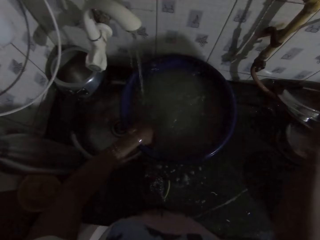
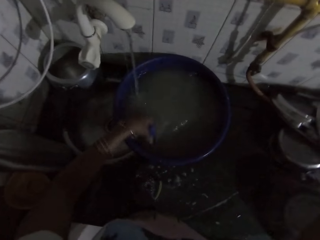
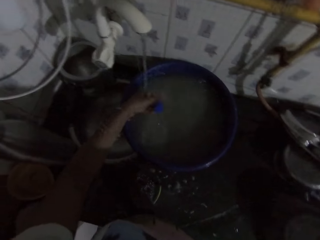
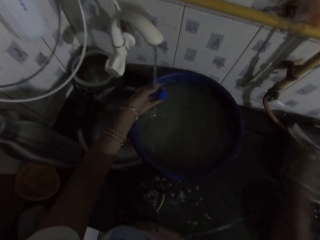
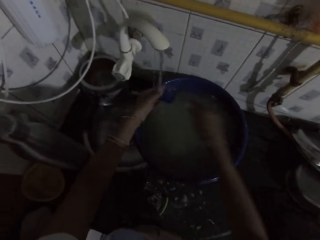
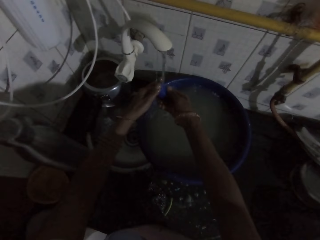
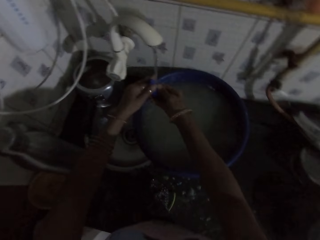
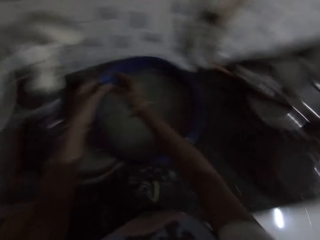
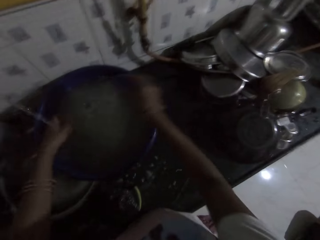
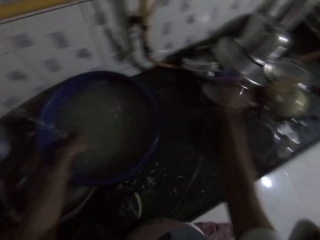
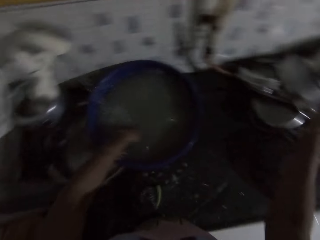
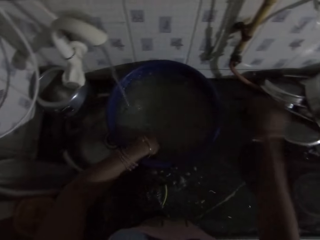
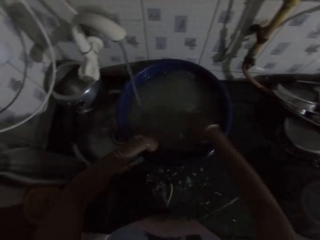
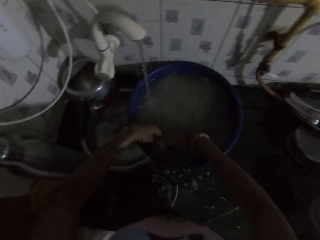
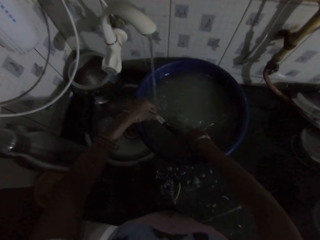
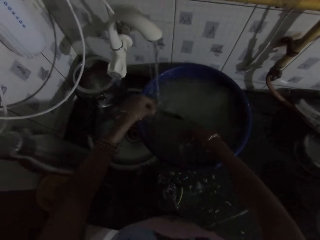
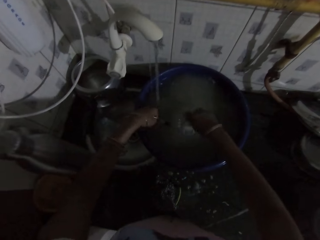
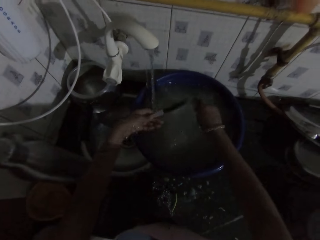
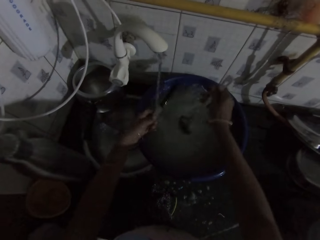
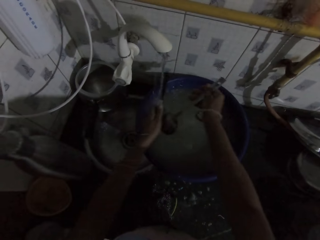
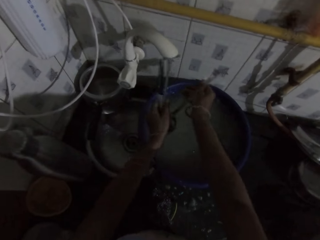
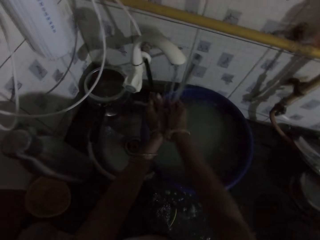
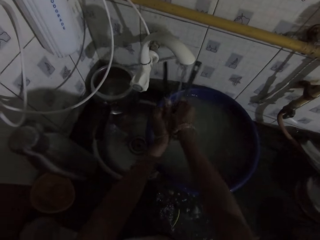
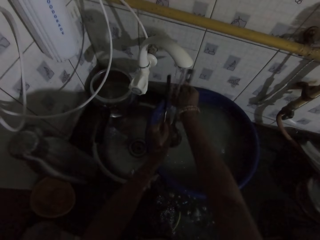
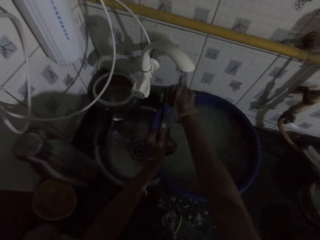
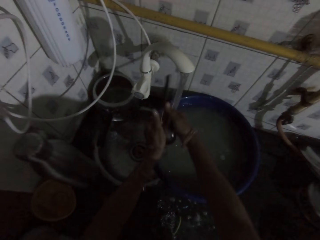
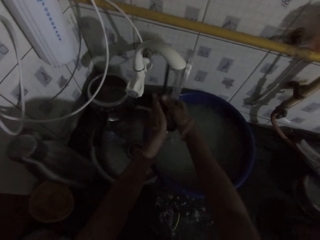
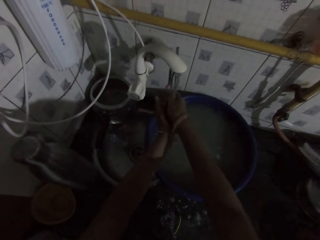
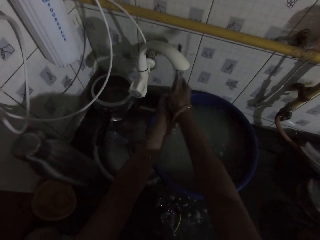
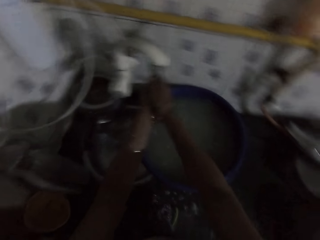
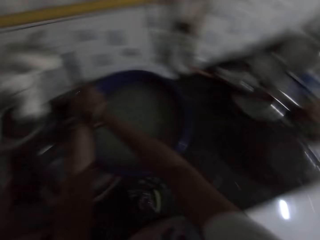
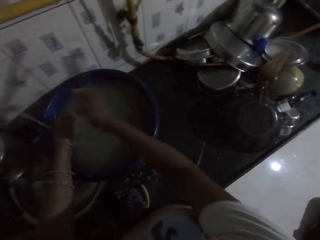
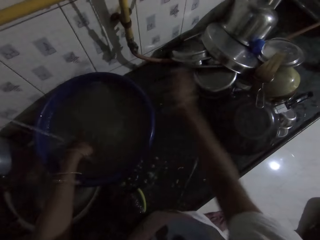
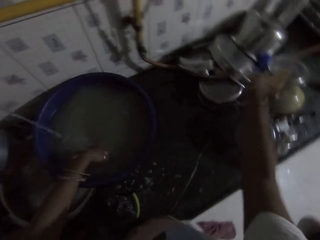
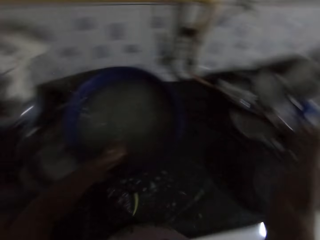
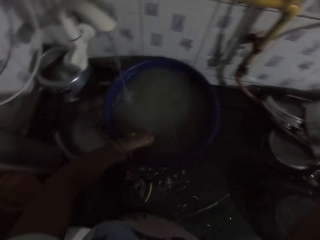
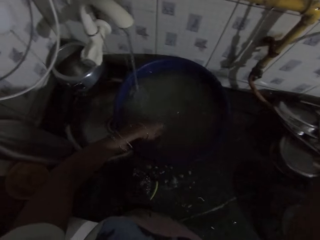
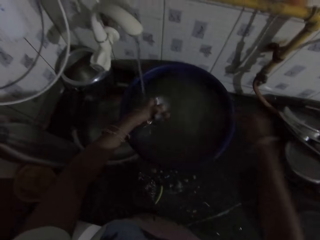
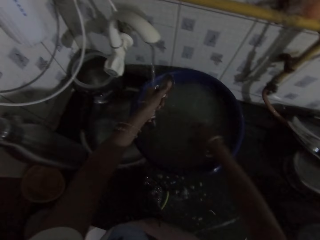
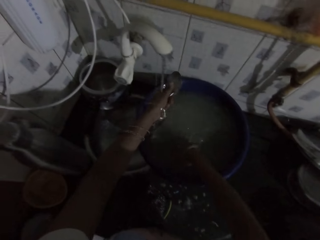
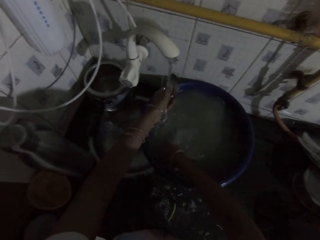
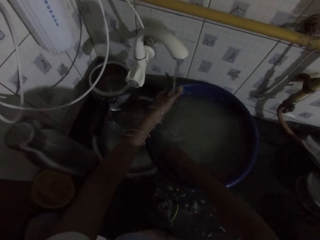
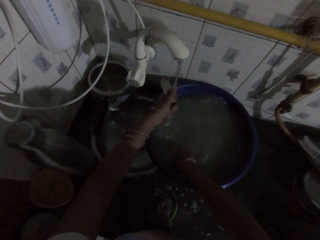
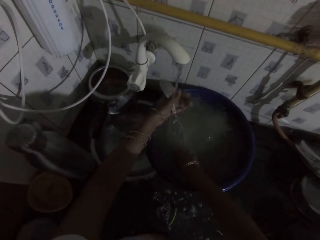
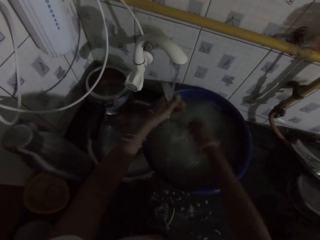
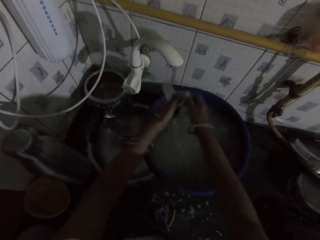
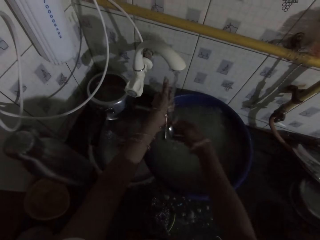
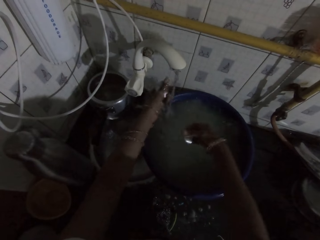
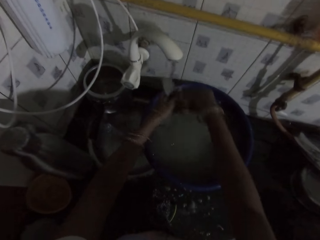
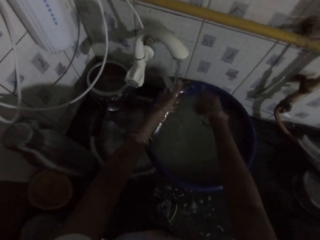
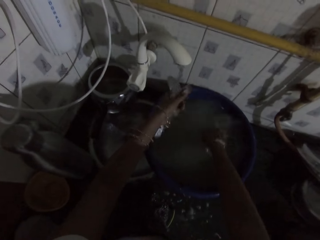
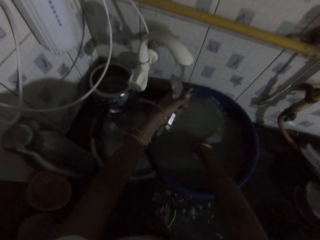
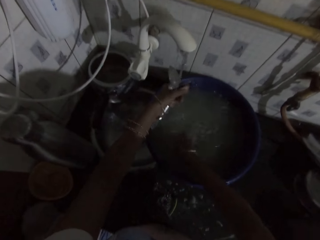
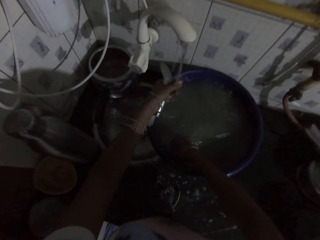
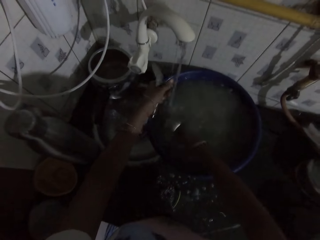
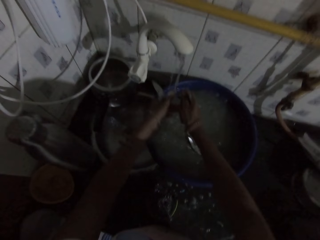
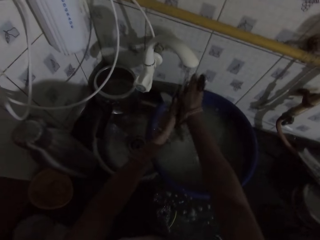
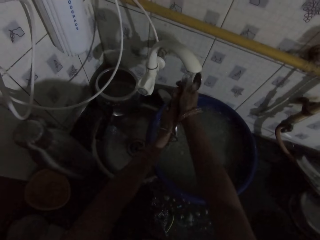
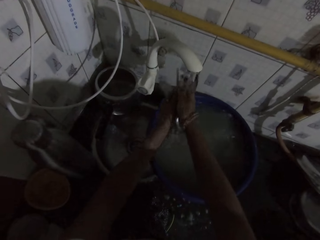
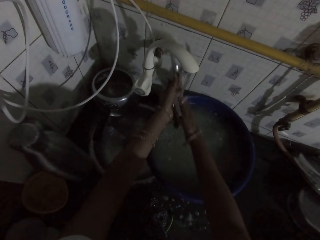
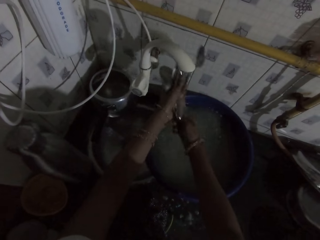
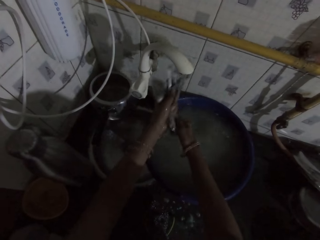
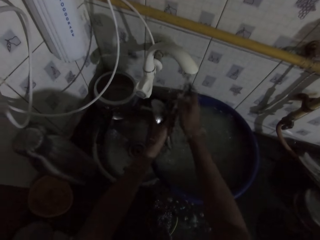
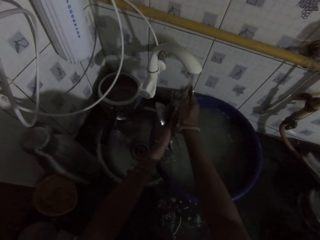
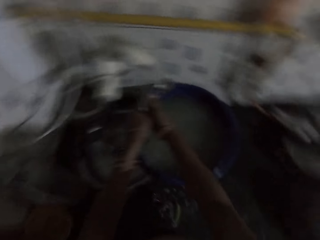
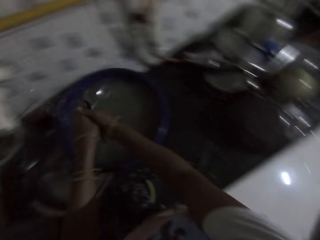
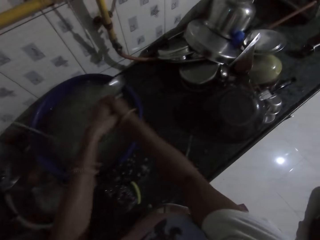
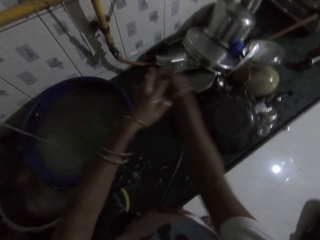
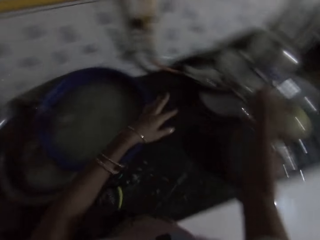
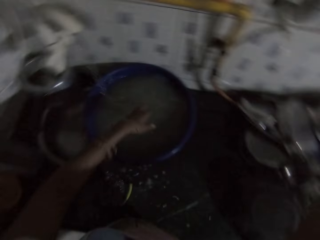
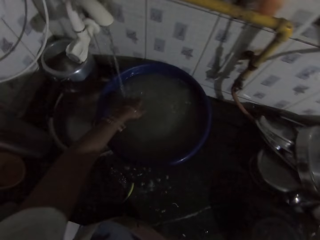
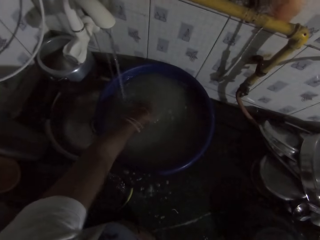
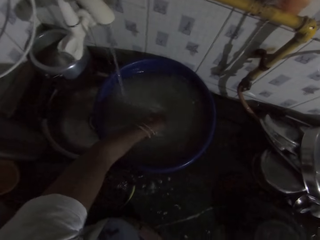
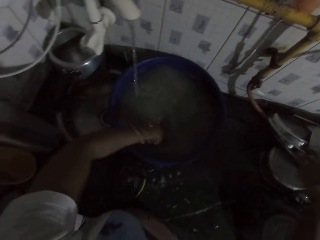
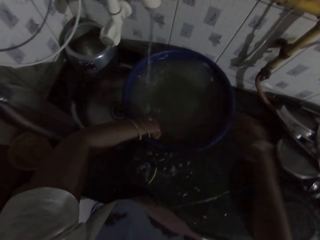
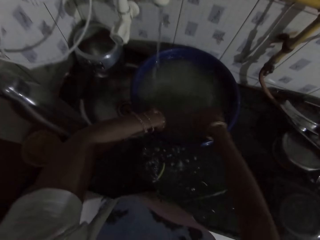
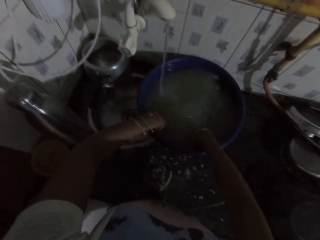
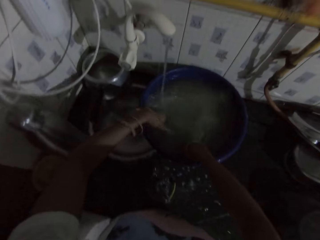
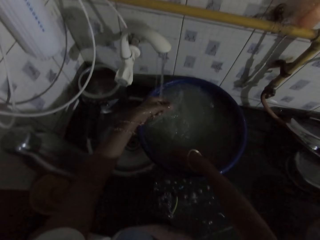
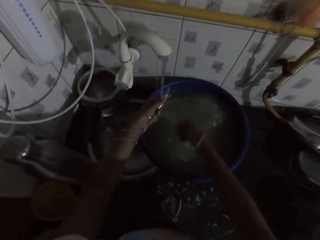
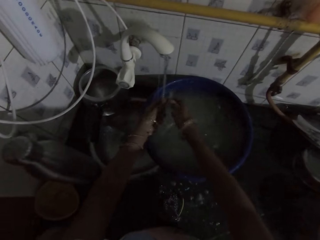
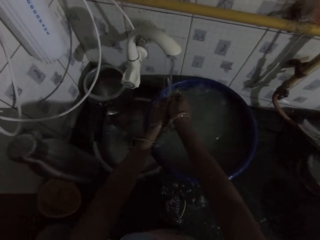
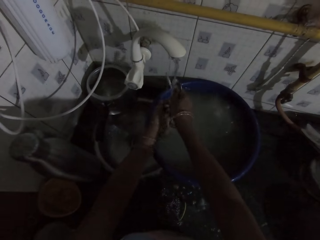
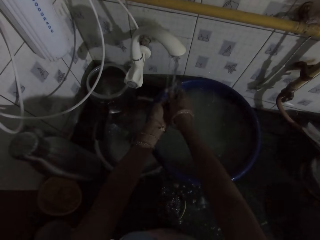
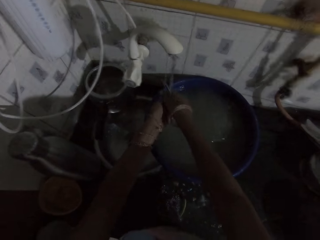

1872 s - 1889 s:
The camera wearer places the spatula in her right hand on the kitchen countertop. She picks a blue plastic from the bowl on the kitchen countertop with her right hand. She rinses the blue plastic under the kitchen sink tap with both hands. She places the blue plastic in her right hand on the kitchen countertop. She picks a knife from the bowl on the kitchen countertop with her left hand. She picks a spoon from the bowl on the kitchen countertop with her right hand. She rinses the knife and spoon under the kitchen sink tap with both hands. She places the knife and spoon in her right hand on the kitchen countertop. She picks a spoon from the bowl on the kitchen countertop with her left hand. She rinses the spoon under the kitchen sink tap with her left hand. She picks a spoon and a fork from the bowl on the kitchen countertop with her right hand. She rinses the spoons and fork in her left hand under the kitchen sink tap. She picks a spoon from the bowl on the kitchen countertop with her right hand. She rinses the set of cutleries under the kitchen sink tap with both hands. She places the set of cutleries in her right hand on the kitchen countertop. She moves her hands in the water. She picks a spoon from the bowl on the kitchen countertop with her left hand. She picks a spoon from the bowl on the kitchen countertop with her right hand. She rinses the two spoons in her hand under the kitchen sink tap with both hands.

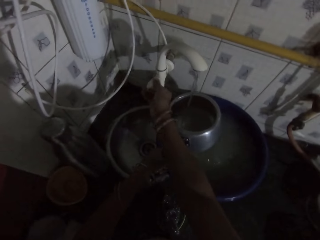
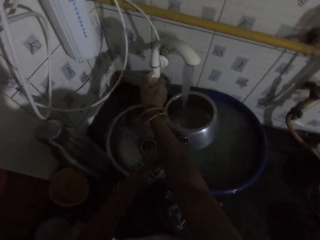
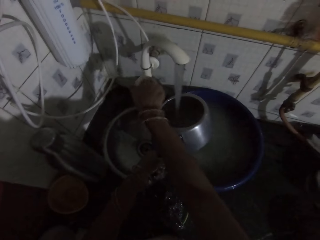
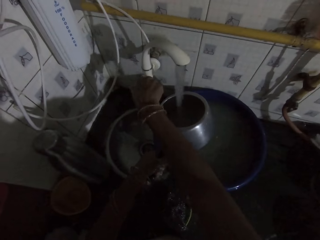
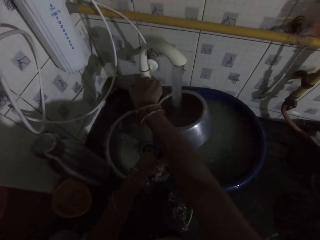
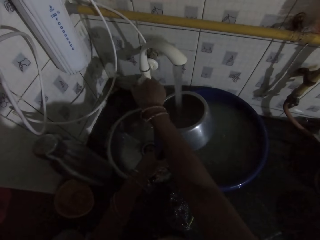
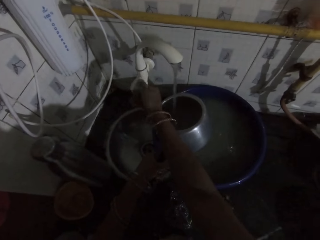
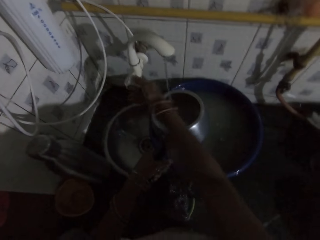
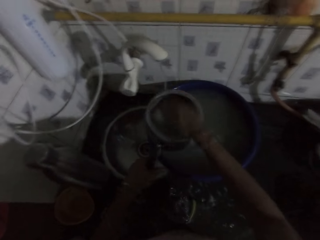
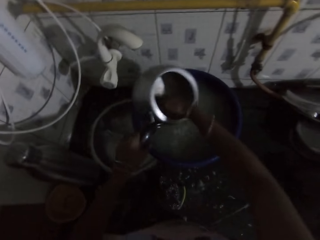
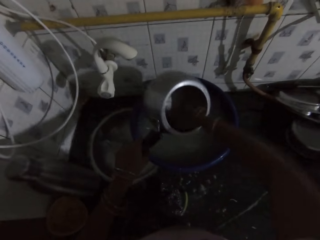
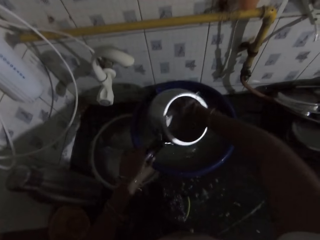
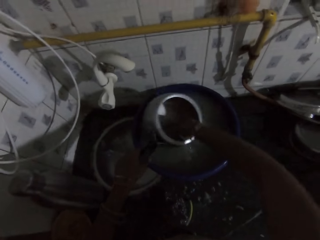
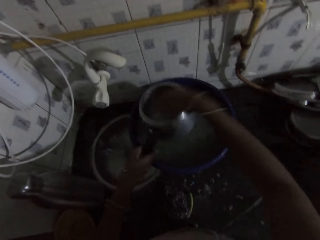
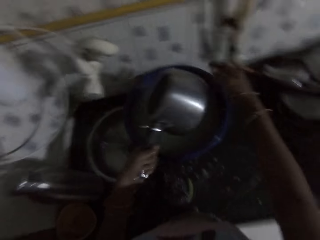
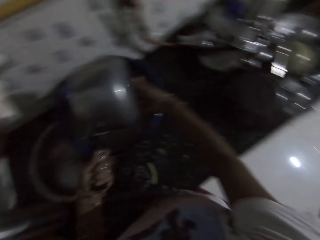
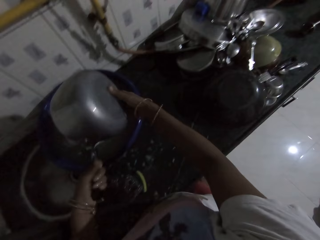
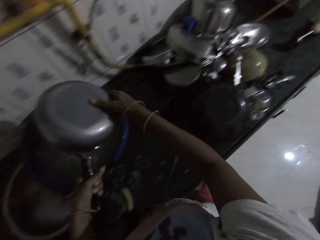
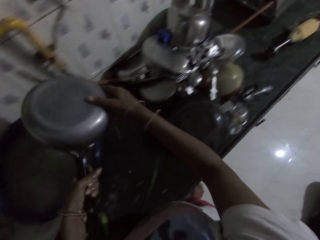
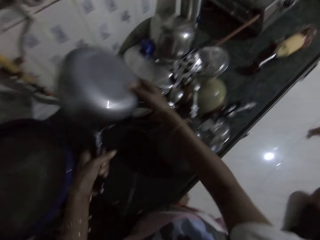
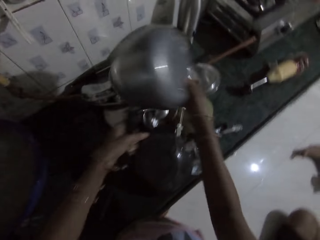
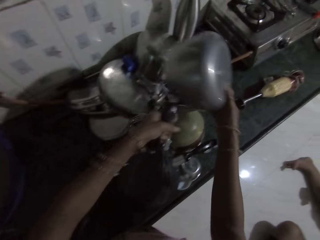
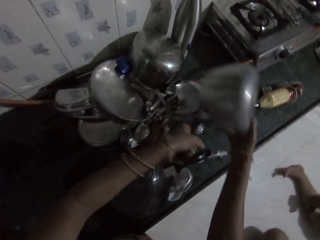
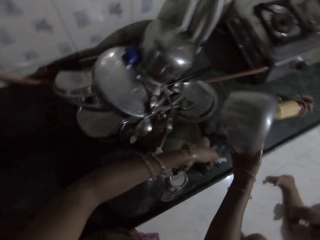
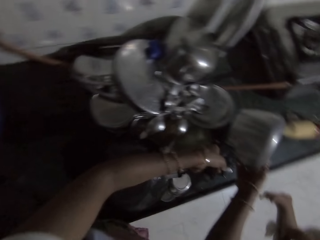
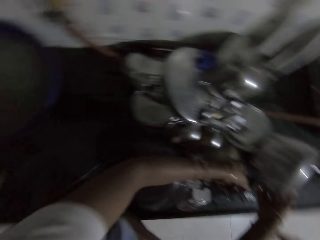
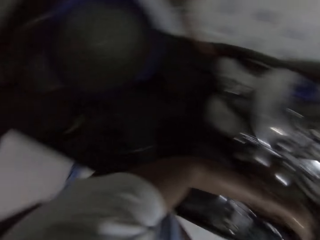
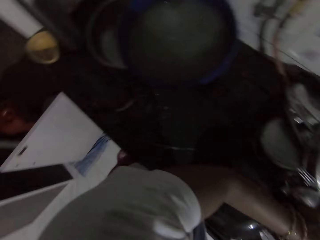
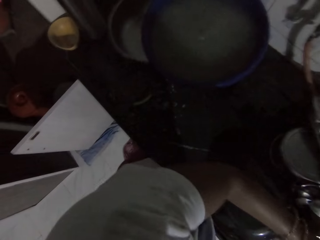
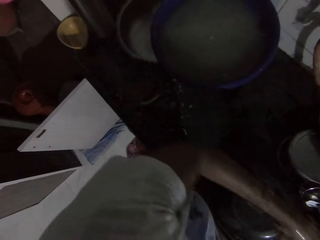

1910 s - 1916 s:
The camera wearer turns on the tap with her right hand. She turns off the tap with her right hand. She washes the pot with her right hand. She drops the pot on the kitchen counter with both hands.
